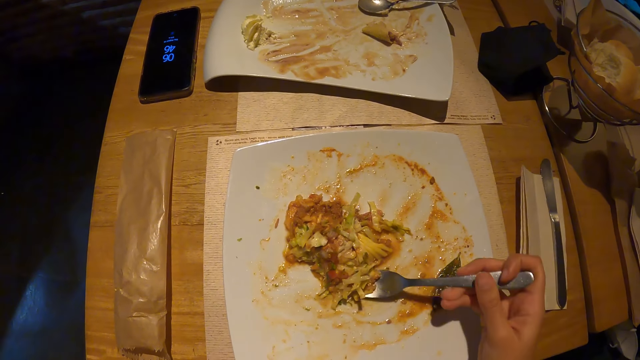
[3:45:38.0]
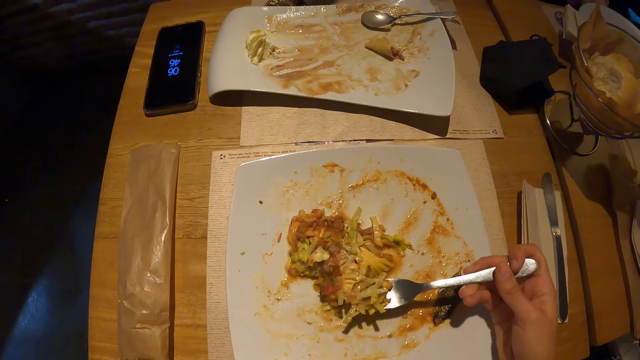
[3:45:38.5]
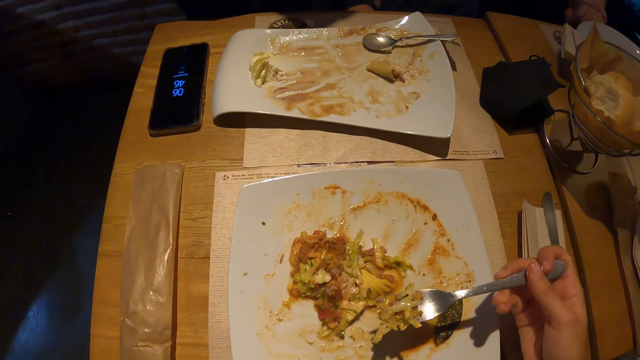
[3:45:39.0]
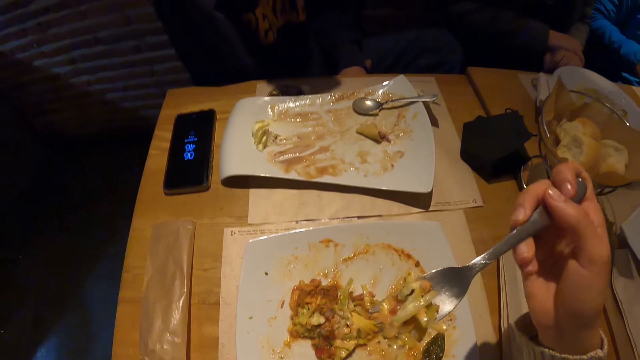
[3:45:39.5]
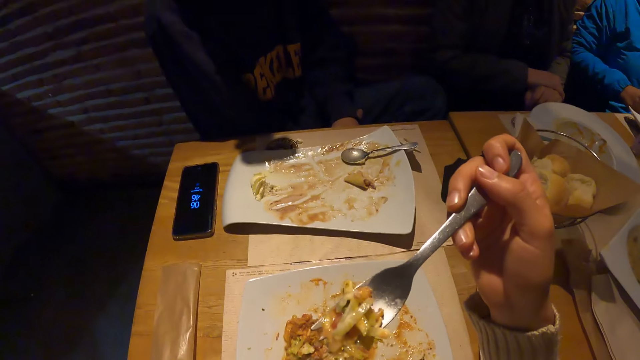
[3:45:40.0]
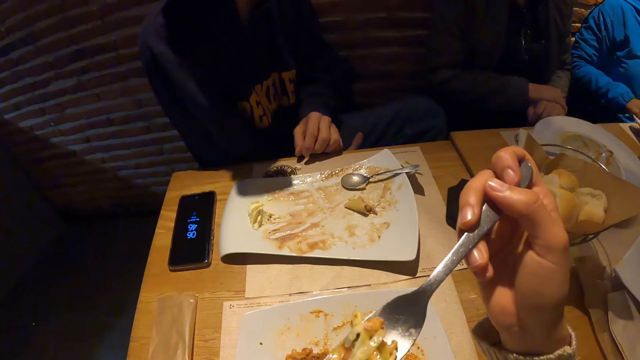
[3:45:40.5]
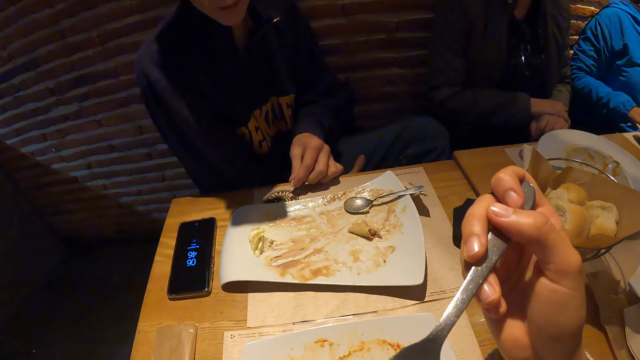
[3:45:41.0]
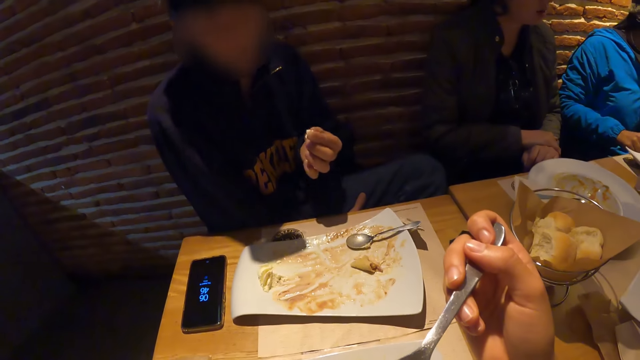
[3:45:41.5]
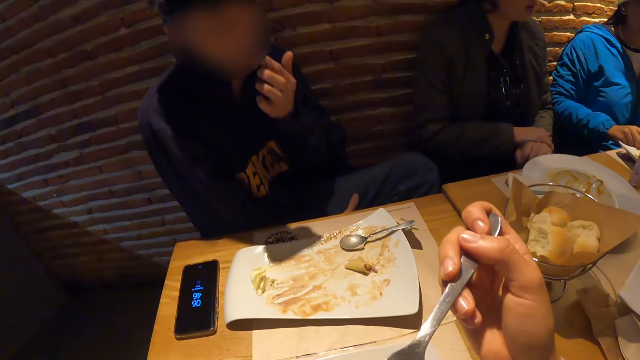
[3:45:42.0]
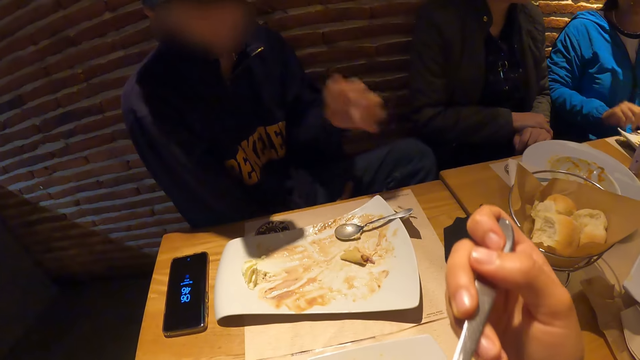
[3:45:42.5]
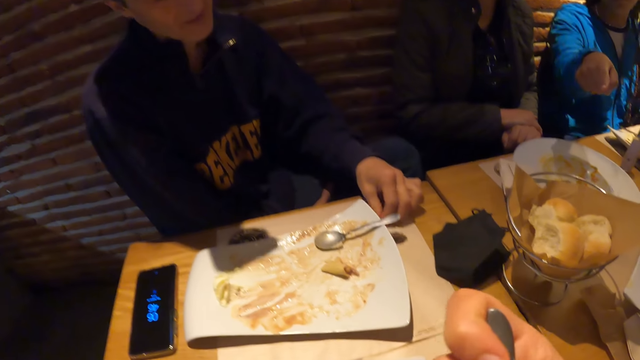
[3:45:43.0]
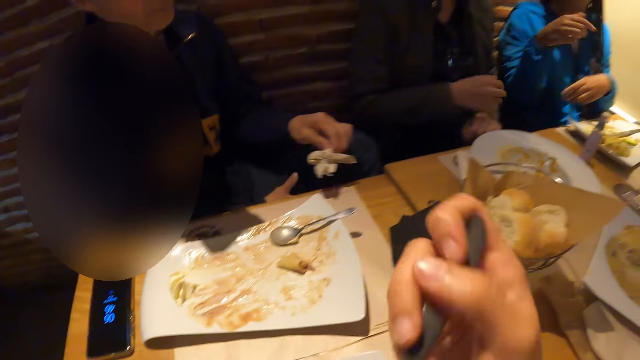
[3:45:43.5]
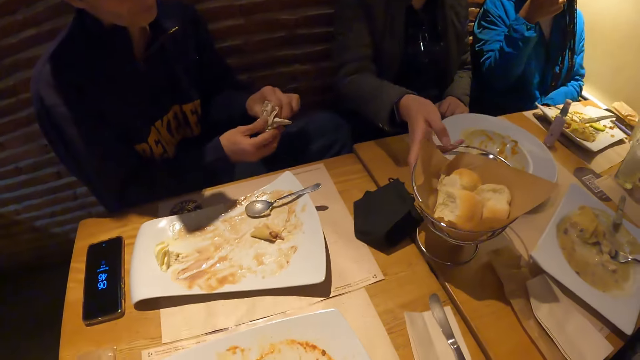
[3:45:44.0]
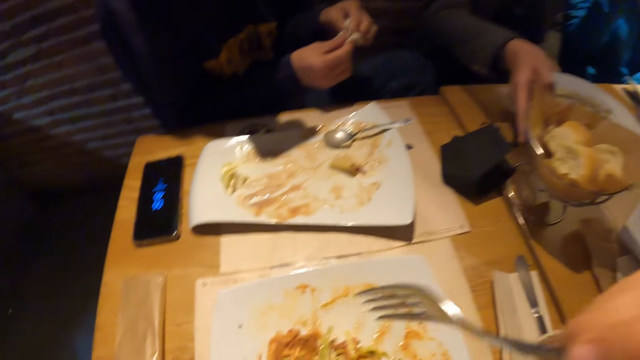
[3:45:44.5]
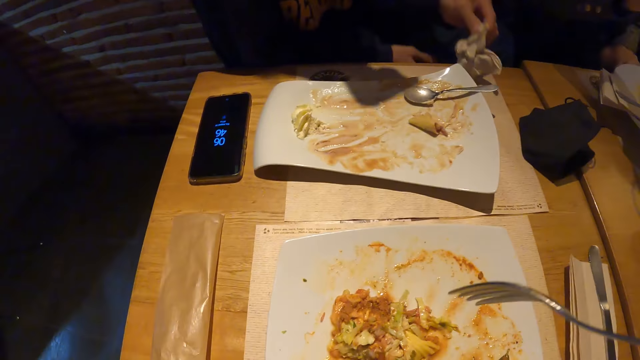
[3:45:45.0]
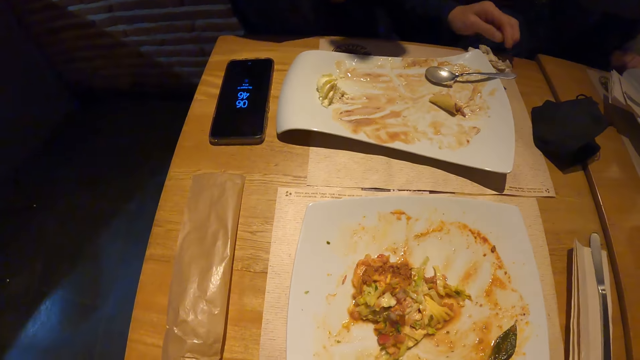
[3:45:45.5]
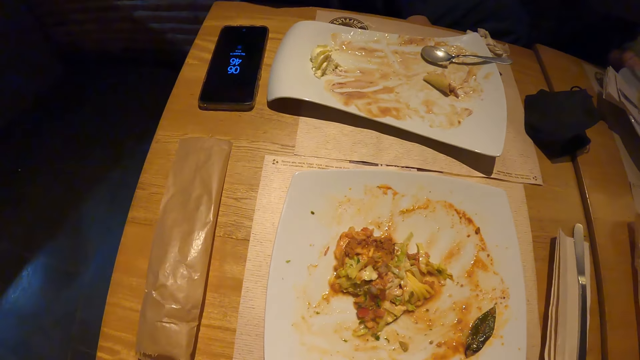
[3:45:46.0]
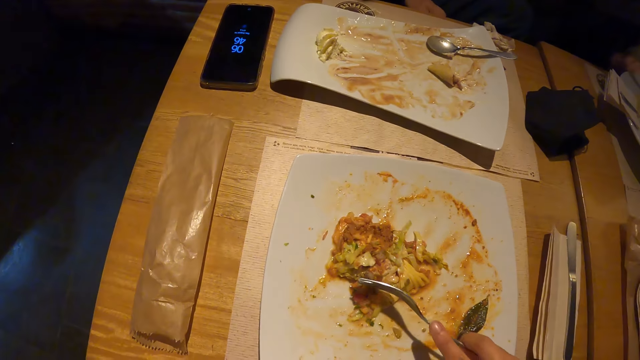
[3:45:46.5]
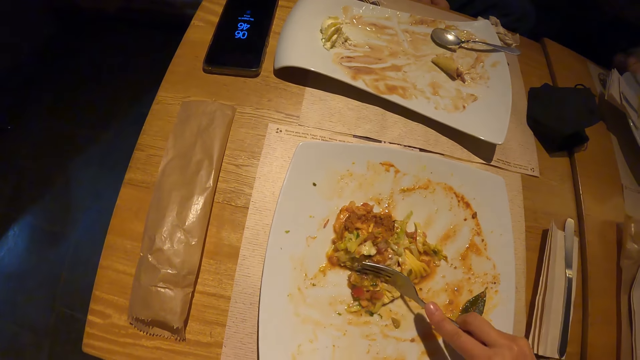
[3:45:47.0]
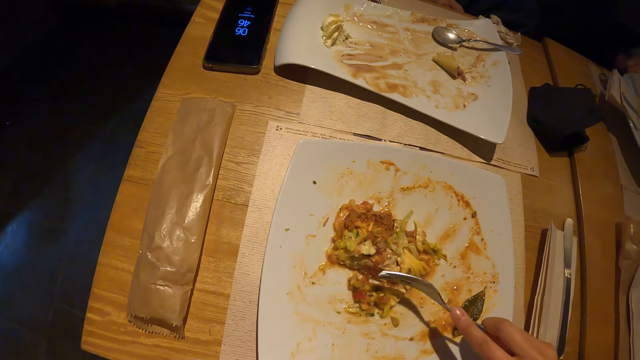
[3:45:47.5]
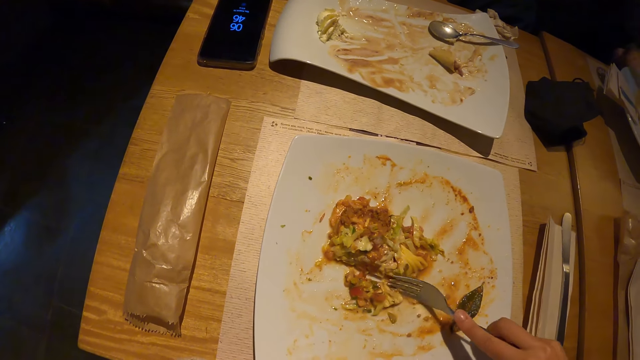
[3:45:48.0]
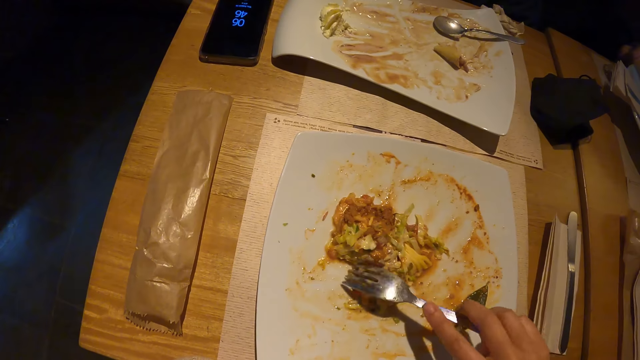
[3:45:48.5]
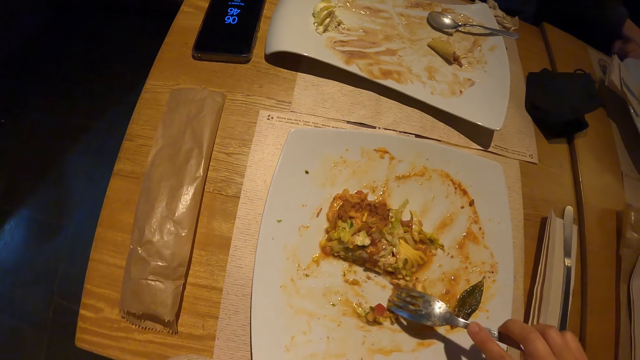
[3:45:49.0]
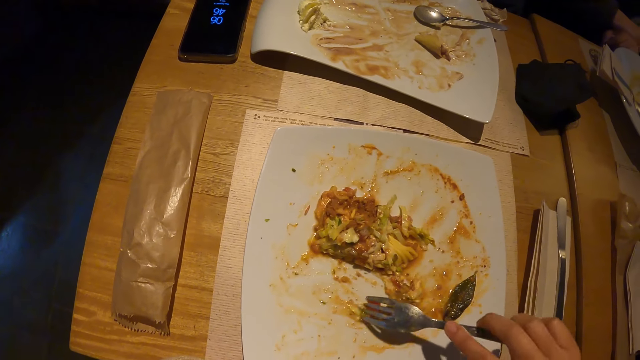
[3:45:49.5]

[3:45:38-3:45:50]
The man picks up food from the table with his left hand. He puts the food in his mouth with his left hand. He picks up the tissue paper from the table with his left hand. He cleans his hands with the tissue paper. A woman lifts a serving basket with breads in it with her right hand. The man drops the tissue paper on the table with his left hand.

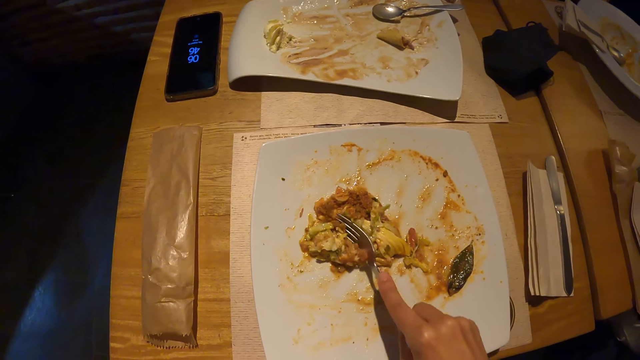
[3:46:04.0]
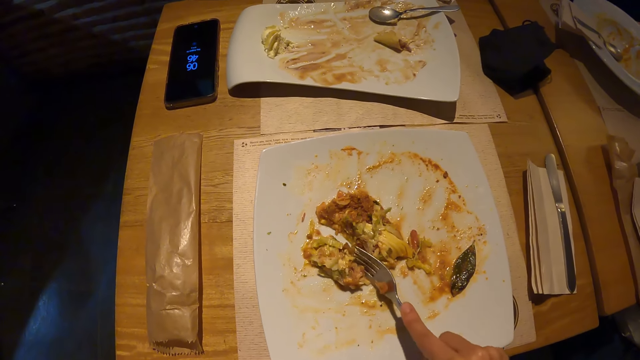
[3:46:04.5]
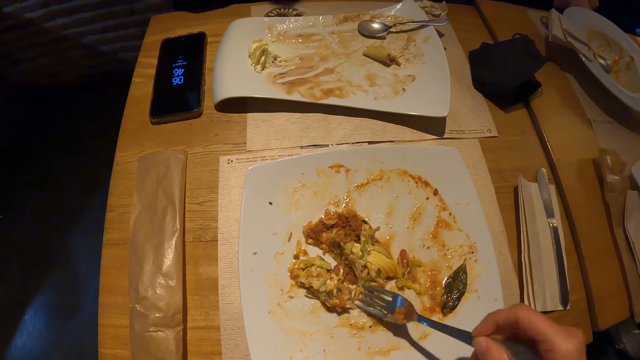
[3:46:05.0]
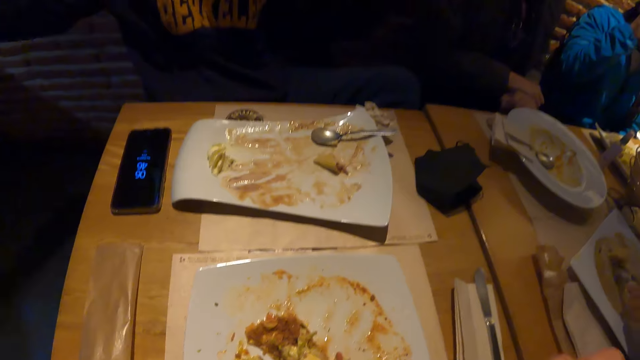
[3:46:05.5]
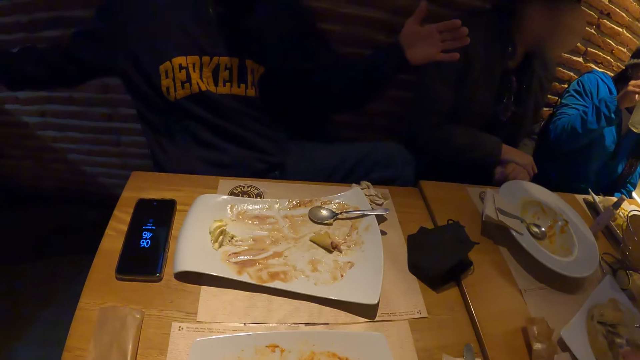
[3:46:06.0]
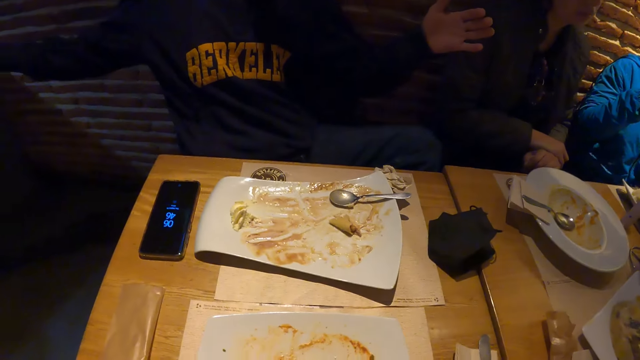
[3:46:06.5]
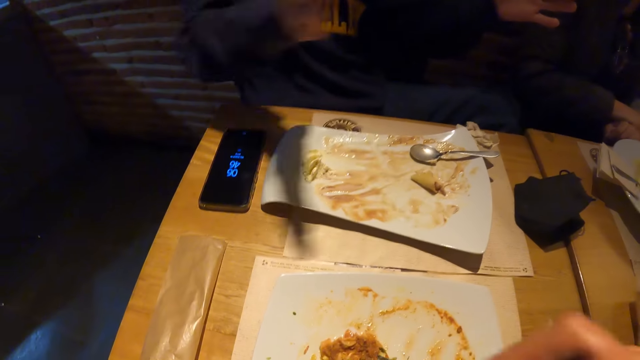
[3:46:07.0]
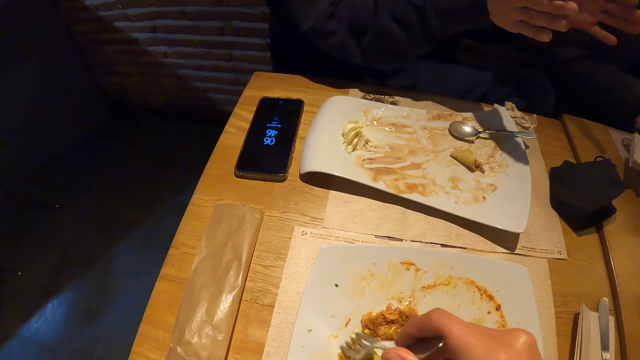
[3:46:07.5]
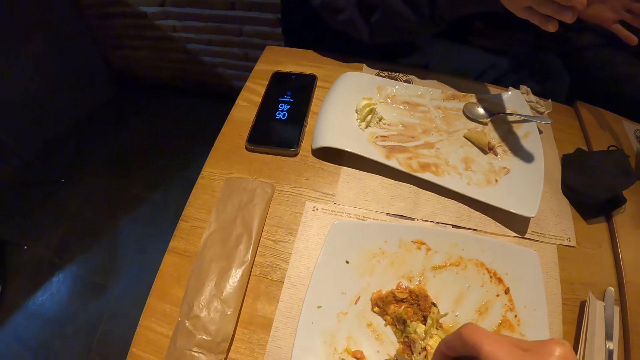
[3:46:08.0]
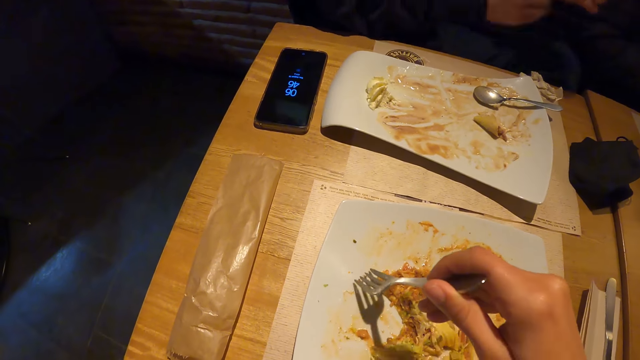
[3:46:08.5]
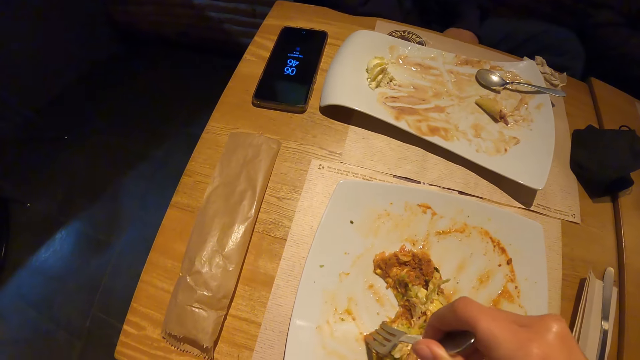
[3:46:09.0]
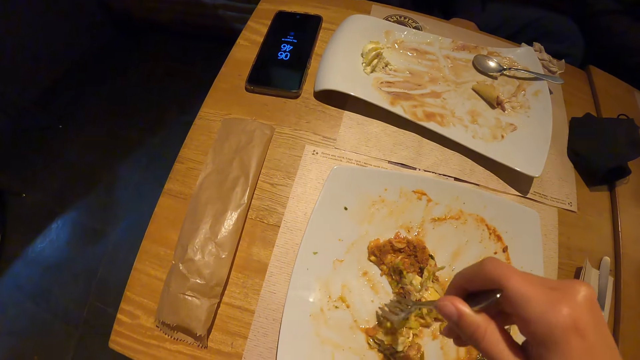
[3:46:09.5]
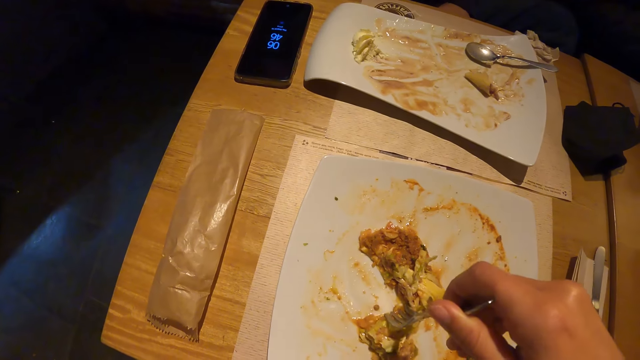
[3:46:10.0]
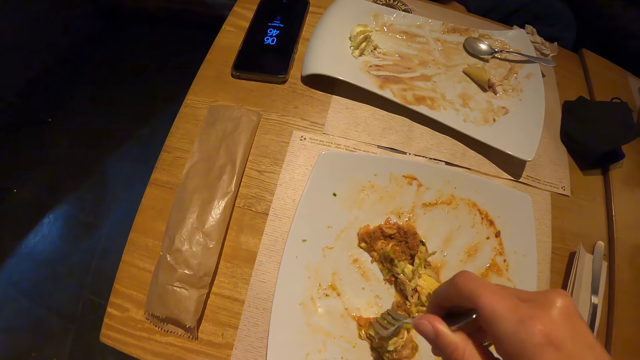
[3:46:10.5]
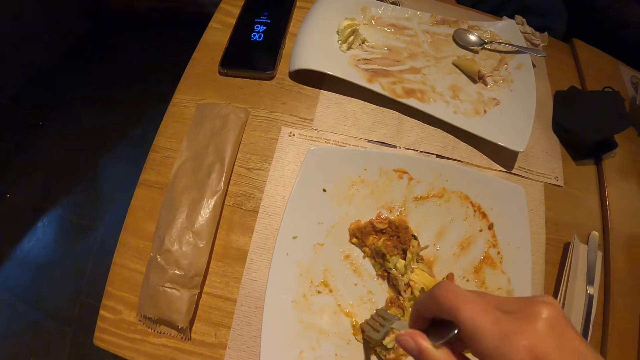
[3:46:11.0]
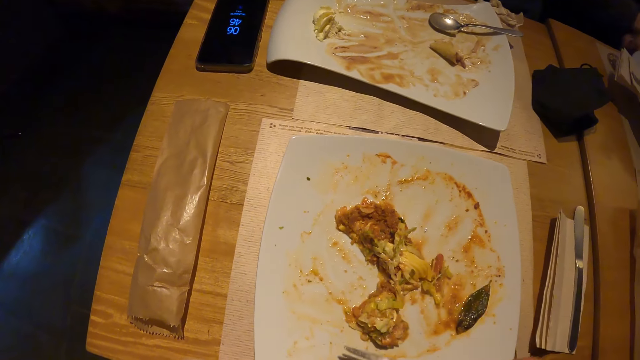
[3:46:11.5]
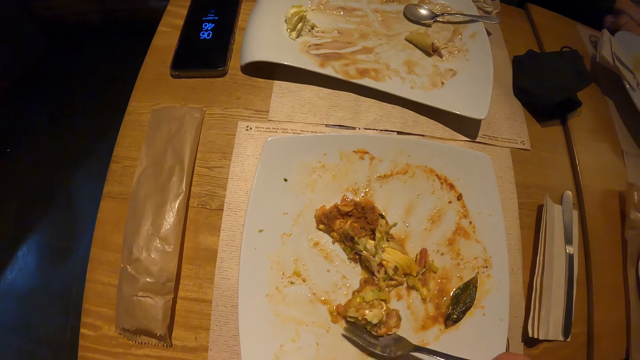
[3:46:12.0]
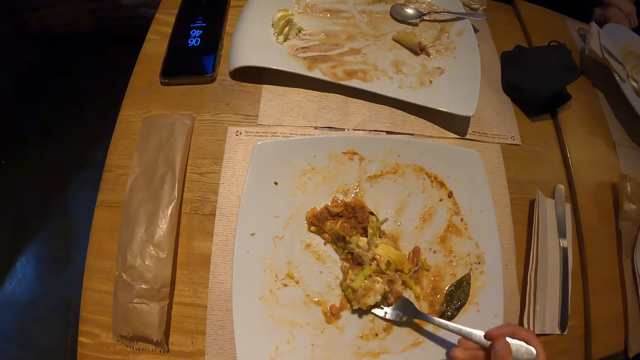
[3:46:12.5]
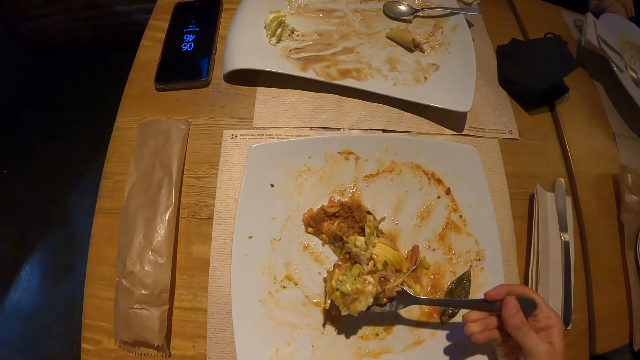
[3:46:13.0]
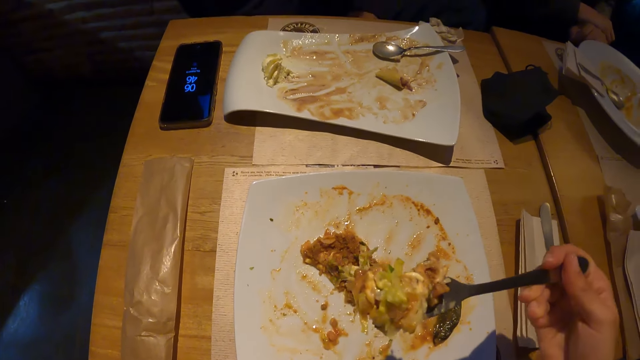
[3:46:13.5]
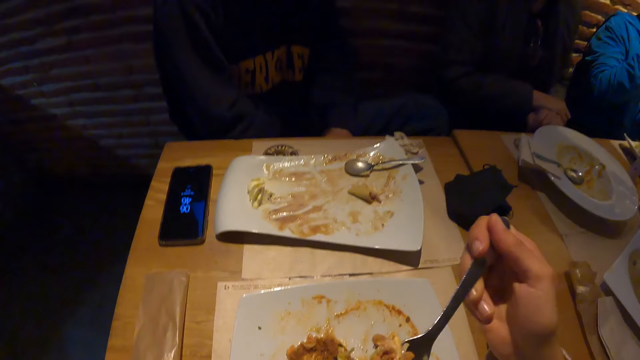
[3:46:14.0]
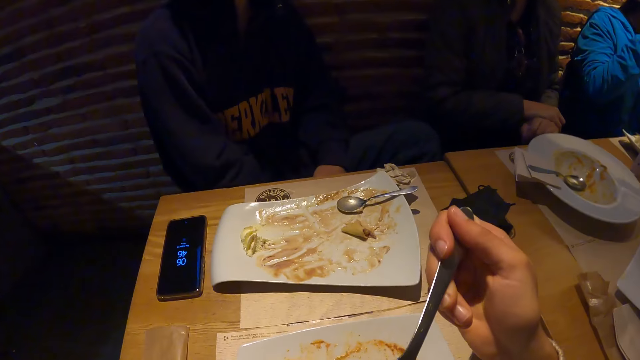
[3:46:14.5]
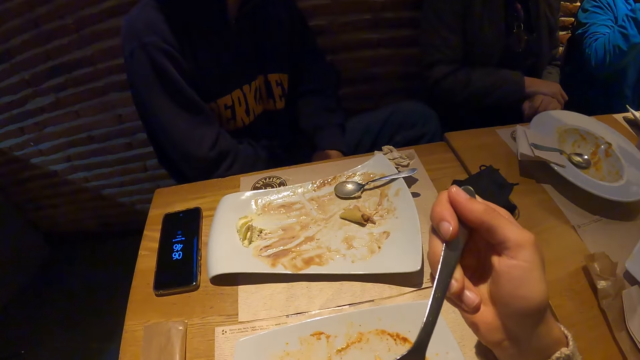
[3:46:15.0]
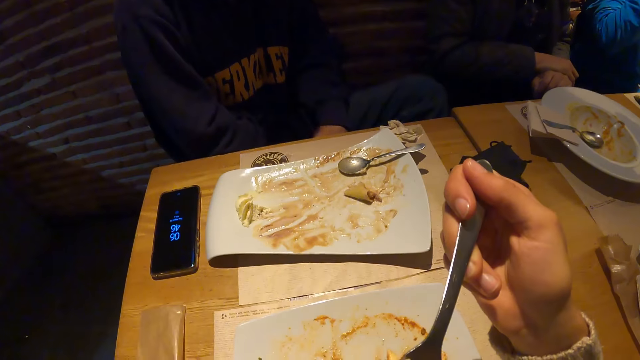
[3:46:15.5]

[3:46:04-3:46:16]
The woman drinks from a cup in her right hand. The man talks to a group of people.
